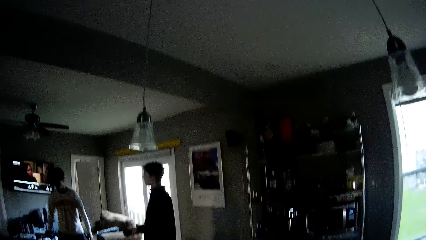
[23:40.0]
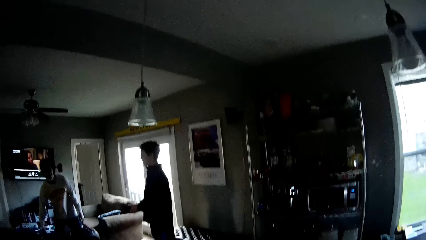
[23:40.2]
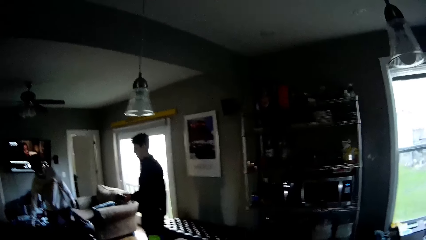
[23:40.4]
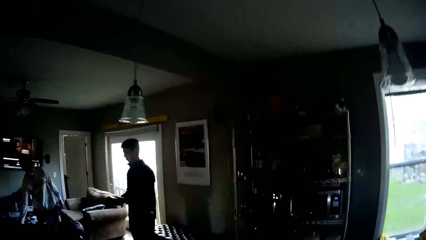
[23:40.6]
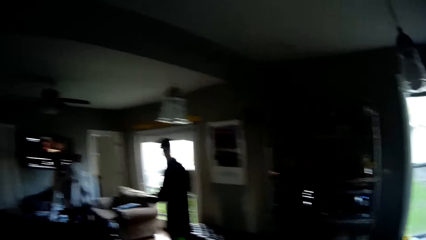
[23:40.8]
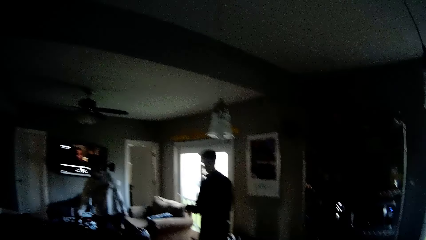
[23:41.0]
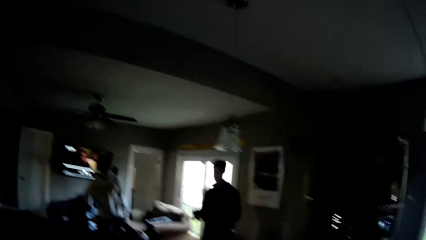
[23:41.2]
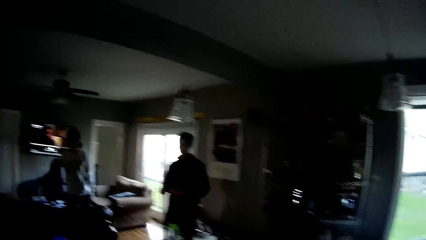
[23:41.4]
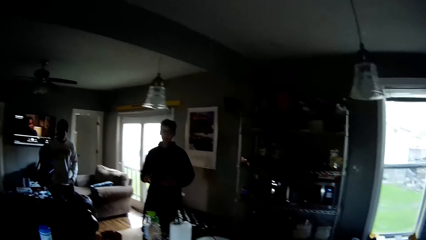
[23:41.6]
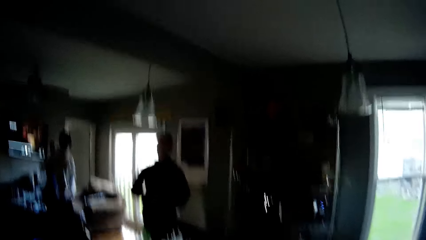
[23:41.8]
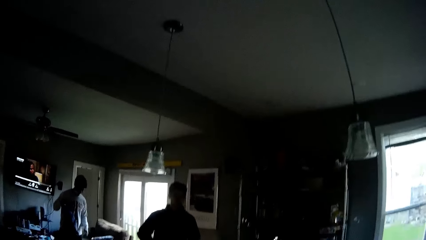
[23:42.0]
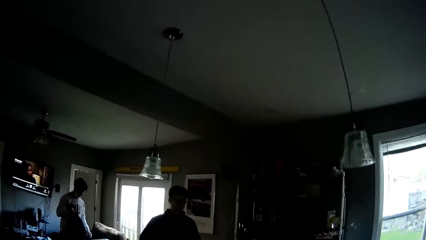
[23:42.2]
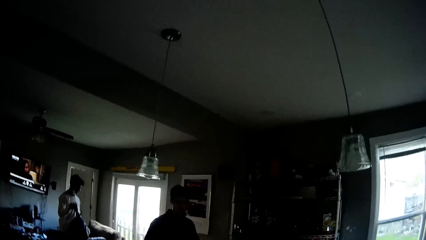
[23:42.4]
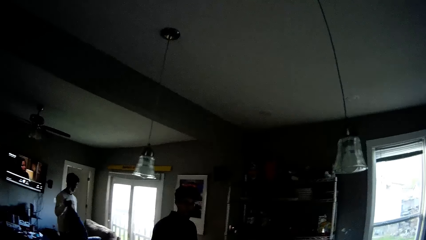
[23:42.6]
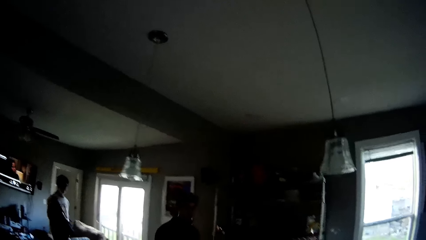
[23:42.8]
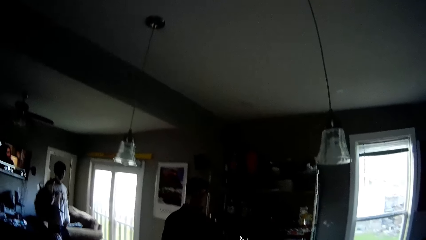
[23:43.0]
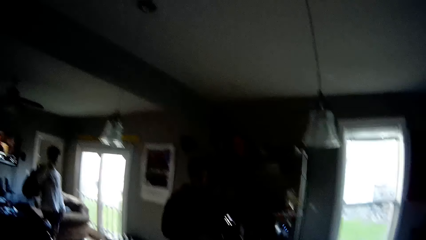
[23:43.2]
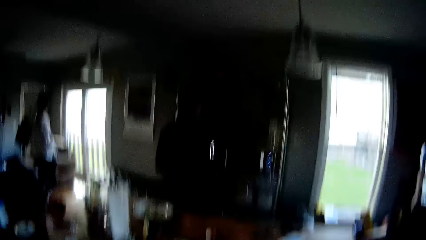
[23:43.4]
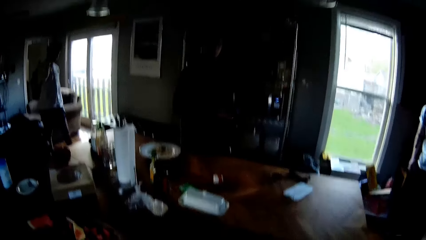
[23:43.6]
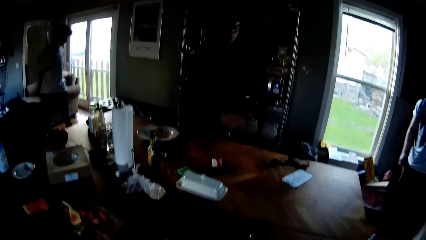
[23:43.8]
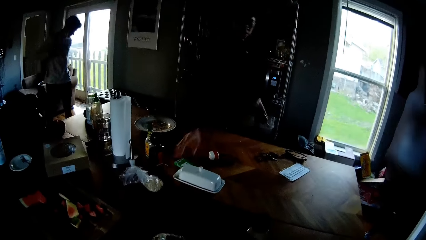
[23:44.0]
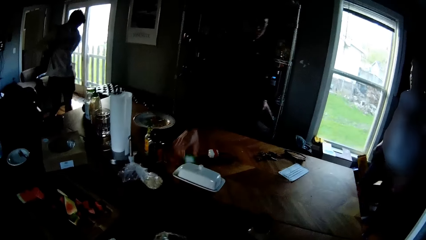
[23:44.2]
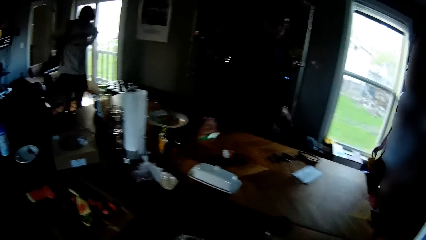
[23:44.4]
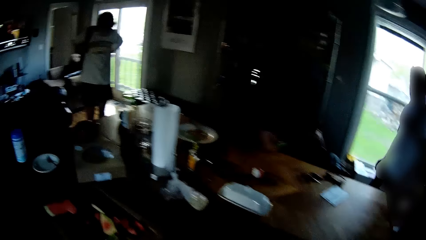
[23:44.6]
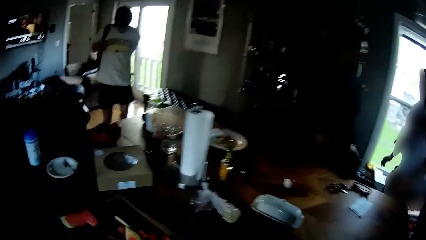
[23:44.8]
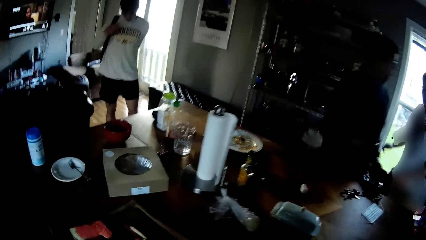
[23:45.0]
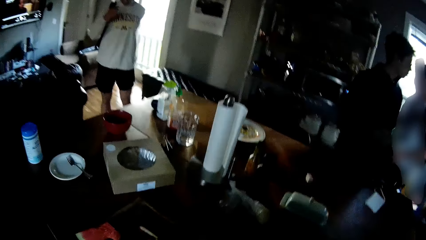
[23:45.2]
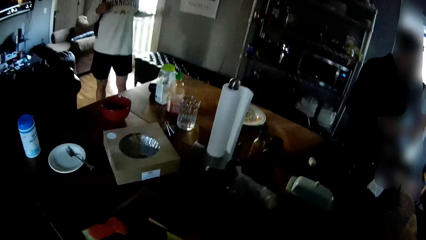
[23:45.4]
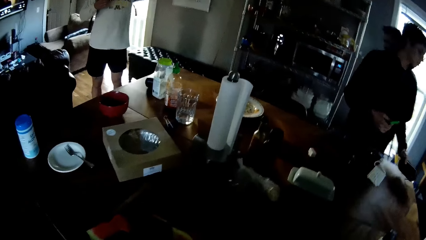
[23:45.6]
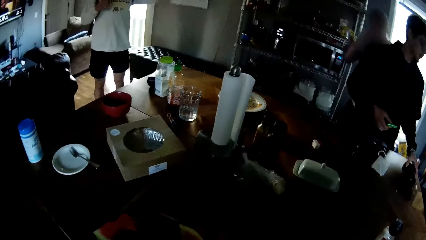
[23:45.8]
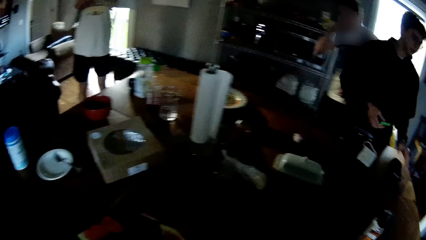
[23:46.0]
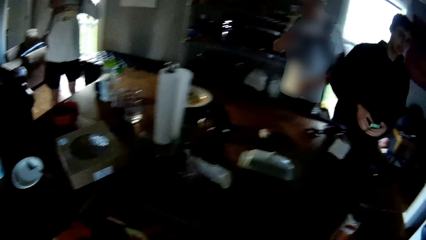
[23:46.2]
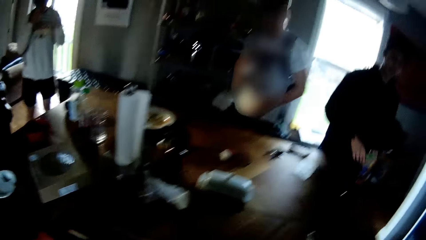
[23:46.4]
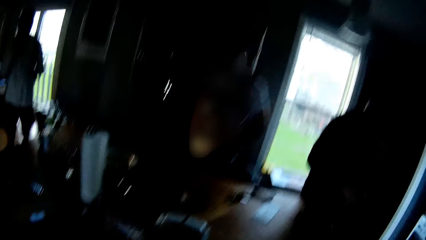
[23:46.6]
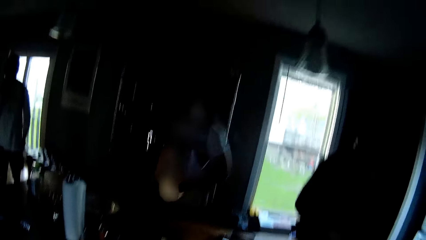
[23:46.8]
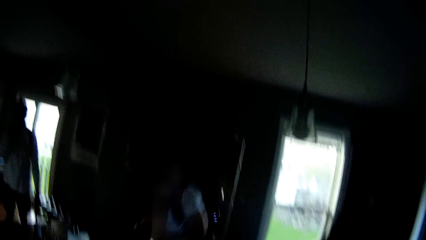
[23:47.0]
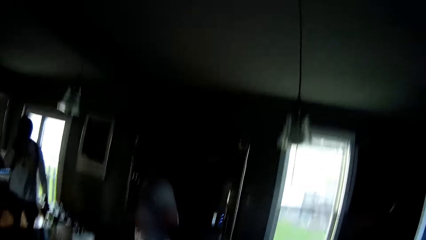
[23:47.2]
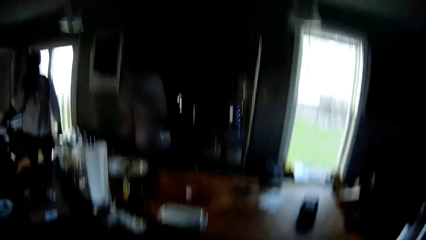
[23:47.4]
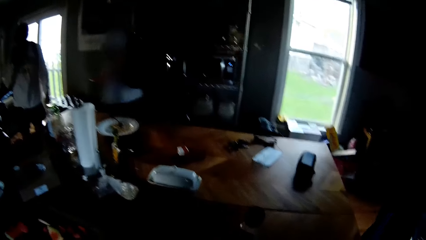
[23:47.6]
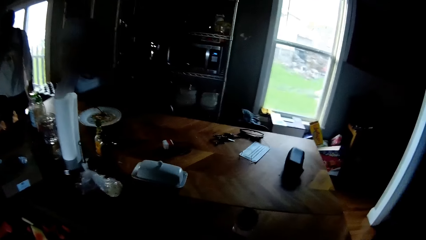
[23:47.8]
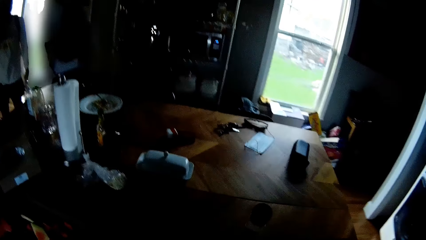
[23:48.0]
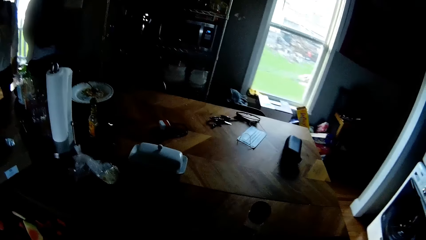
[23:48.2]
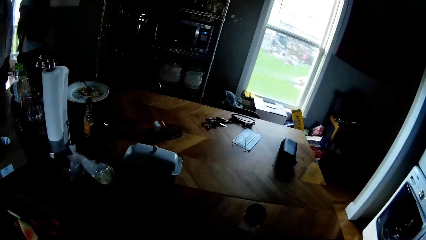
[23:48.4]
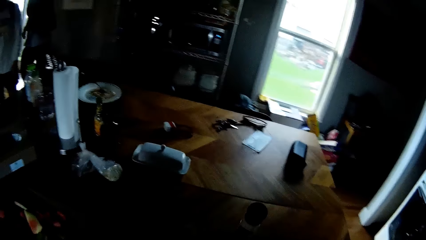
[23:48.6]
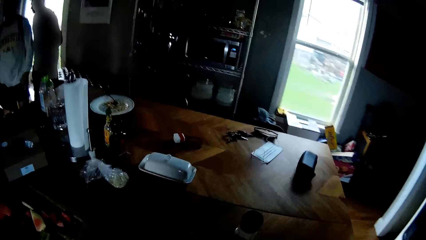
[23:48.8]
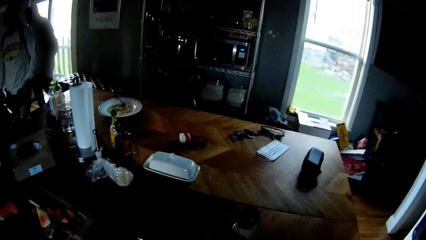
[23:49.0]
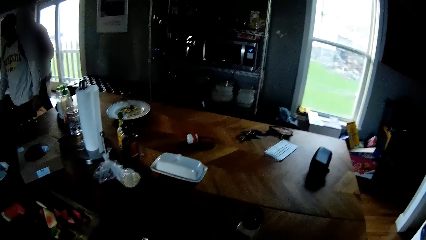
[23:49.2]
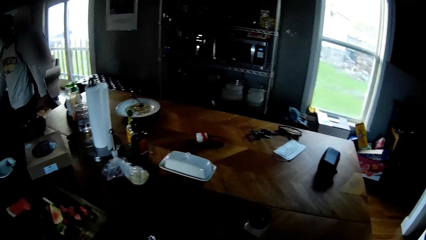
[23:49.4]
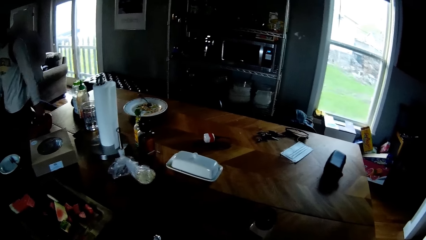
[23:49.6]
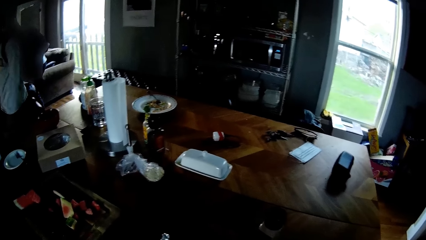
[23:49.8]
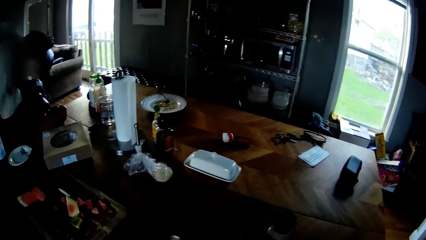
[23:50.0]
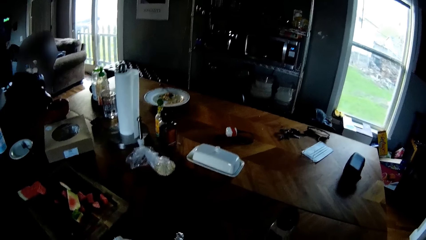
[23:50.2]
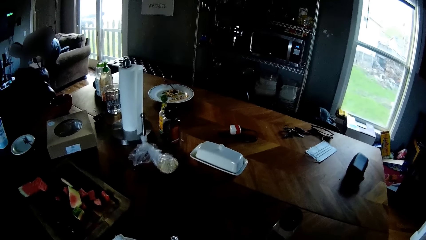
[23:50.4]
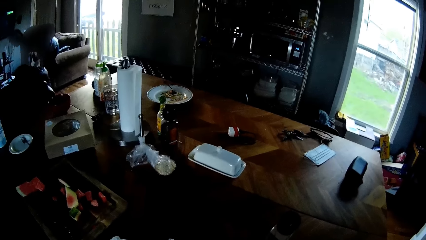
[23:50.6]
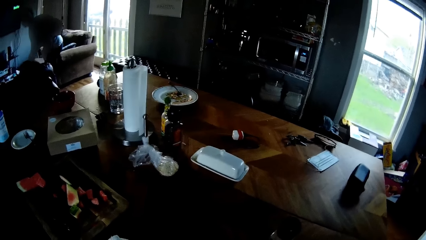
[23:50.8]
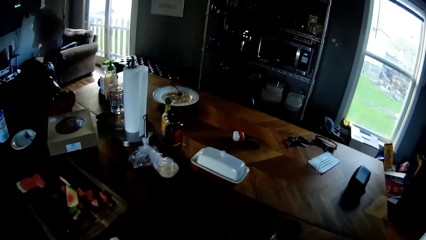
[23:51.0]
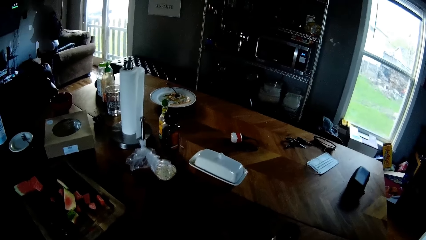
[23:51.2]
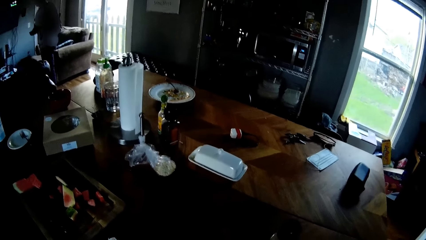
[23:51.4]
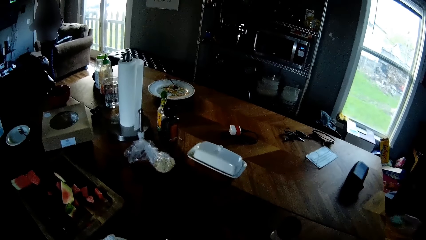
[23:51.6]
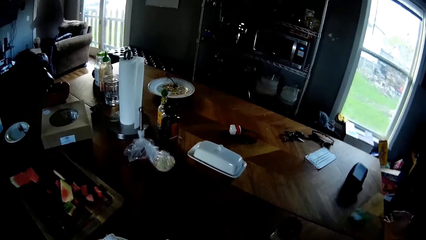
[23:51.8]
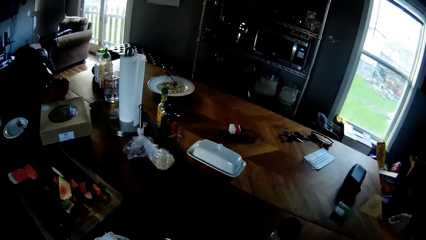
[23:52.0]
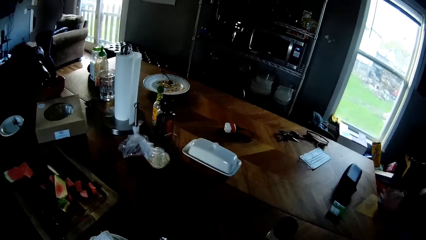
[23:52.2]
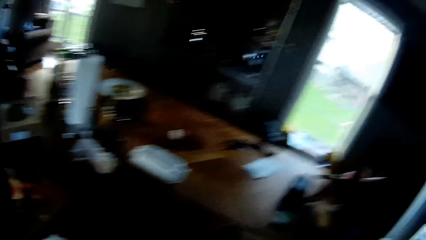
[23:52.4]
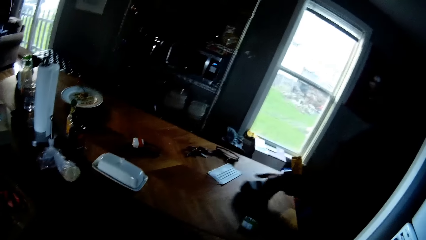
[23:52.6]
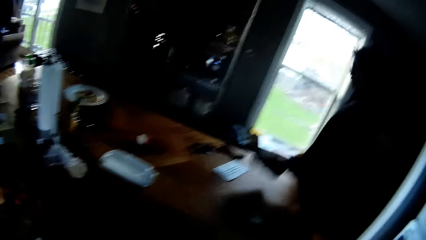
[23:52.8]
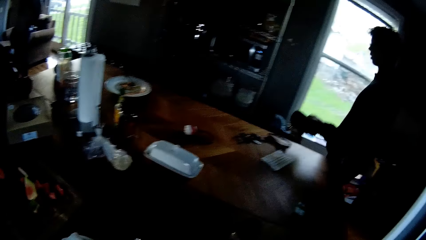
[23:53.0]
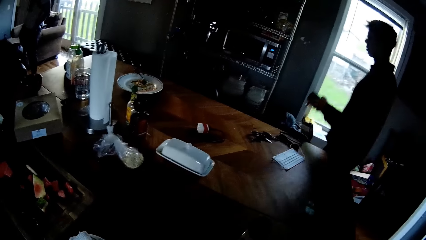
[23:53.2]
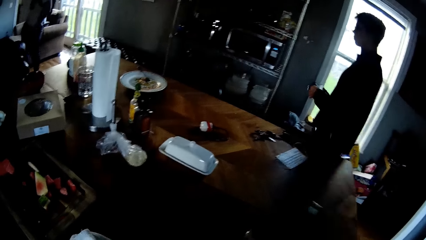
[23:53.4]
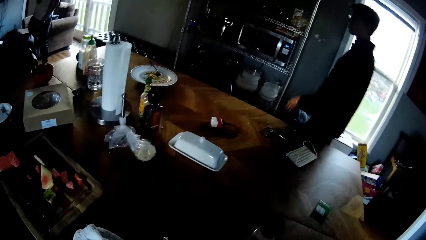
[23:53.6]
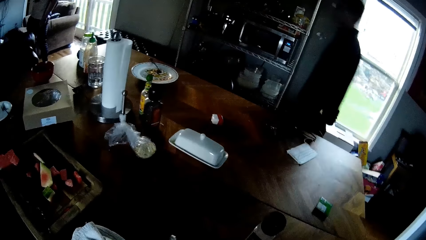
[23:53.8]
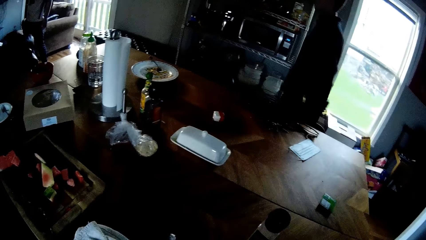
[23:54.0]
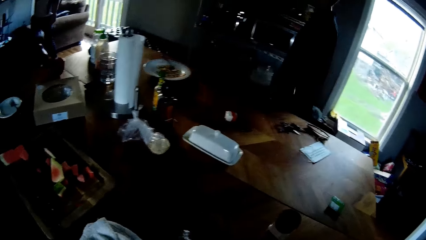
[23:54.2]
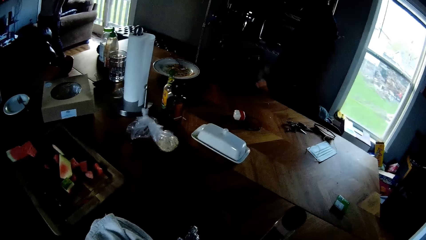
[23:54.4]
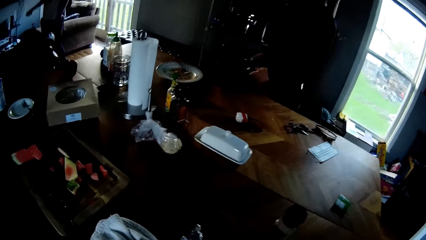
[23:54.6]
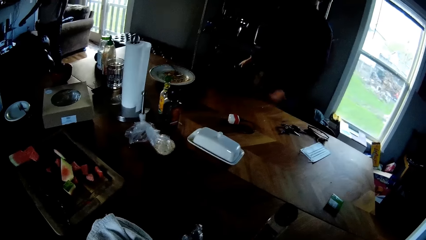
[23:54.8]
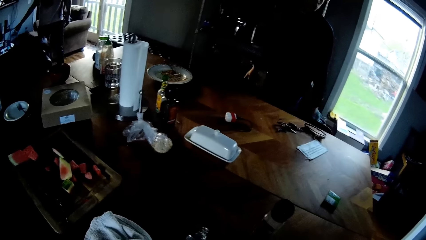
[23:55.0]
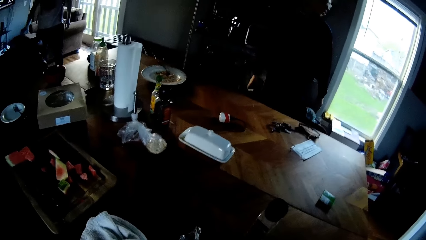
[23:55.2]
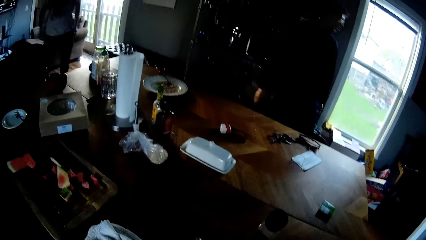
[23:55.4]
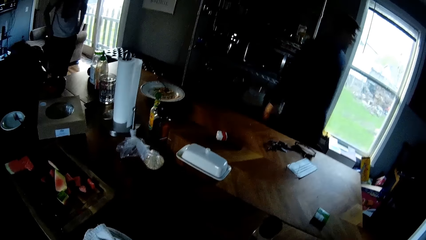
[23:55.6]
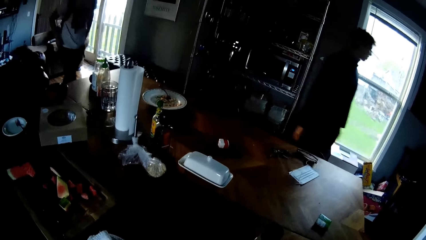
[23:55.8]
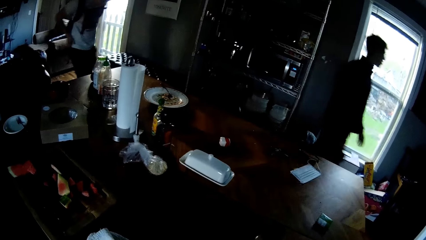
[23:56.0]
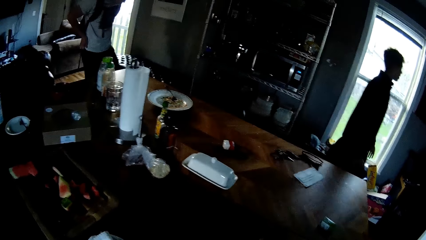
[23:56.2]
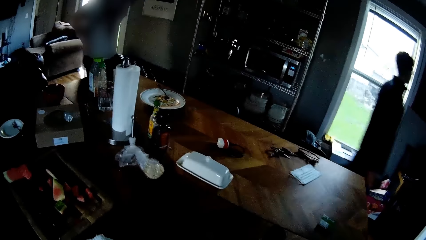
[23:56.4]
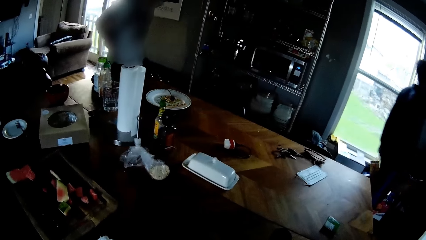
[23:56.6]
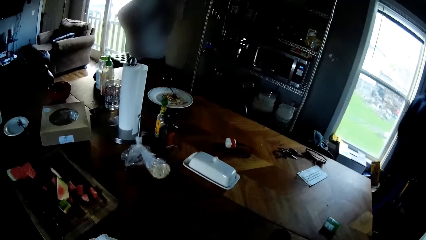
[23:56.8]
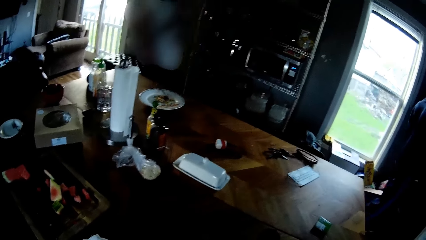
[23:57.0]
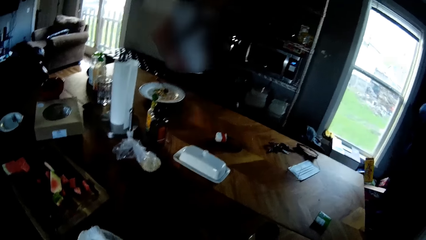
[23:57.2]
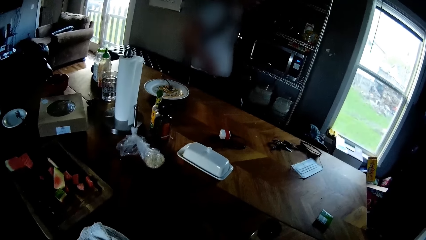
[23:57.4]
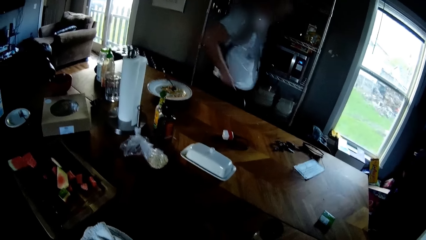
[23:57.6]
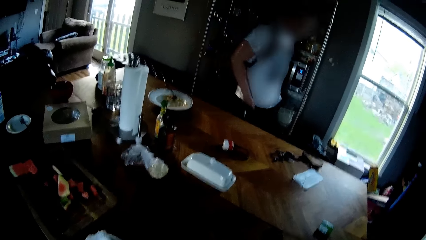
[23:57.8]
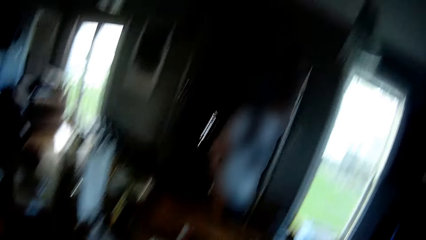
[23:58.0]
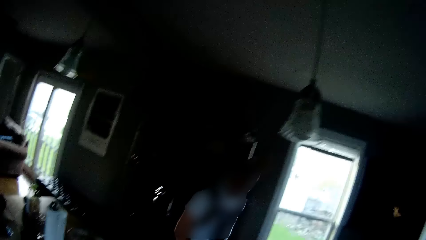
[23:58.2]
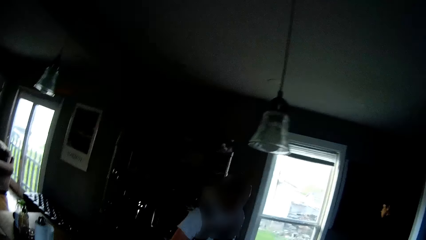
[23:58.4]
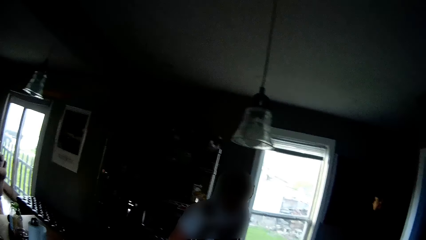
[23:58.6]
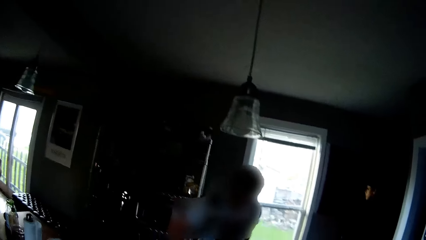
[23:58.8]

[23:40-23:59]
The camera wearer stares at a man. A man picks up a bag on a sofa in the living room with his right hand. Another man picks up a pack of gum on the table with his right hand. A third man enters the living room. The first man slips his left hand through the bag sling on his back. The second man drops the glass case in his left hand on the table in the living room. The camera wearer talks to the third man. They look around. The third man picks the TV remote from the shelf with his left hand. The third man turns off the TV with the TV remote in his right hand. The second man drops the pack of gum on the table with his left hand. The second man picks up the glass case on the table with his left hand. The third man drops the TV remote in his right hand on the shelf. The camera wearer interacts with the third man.
